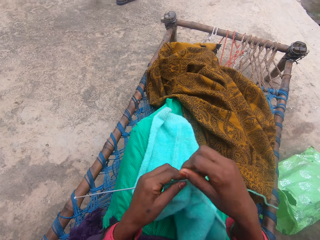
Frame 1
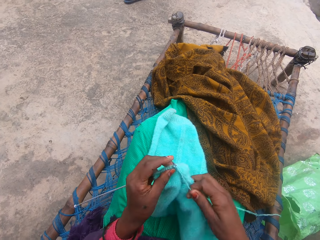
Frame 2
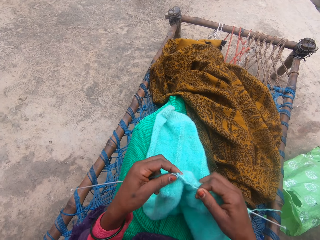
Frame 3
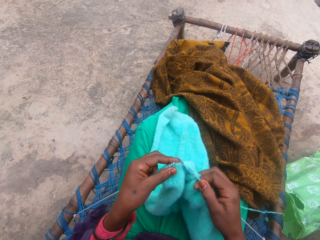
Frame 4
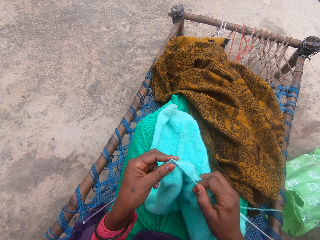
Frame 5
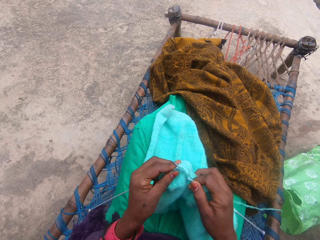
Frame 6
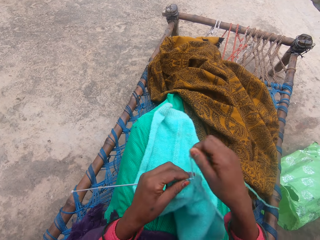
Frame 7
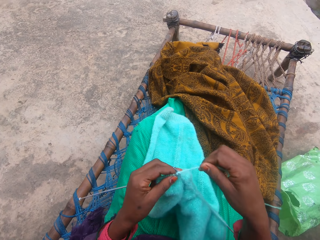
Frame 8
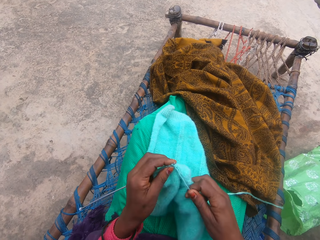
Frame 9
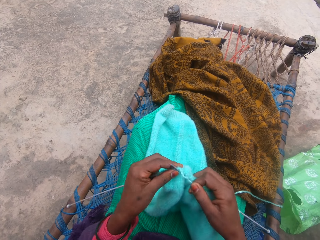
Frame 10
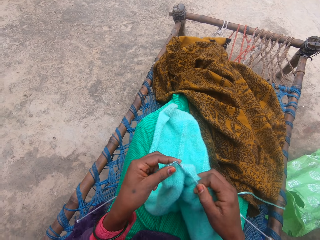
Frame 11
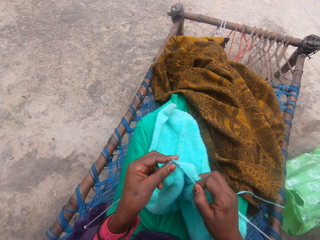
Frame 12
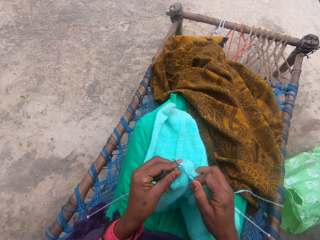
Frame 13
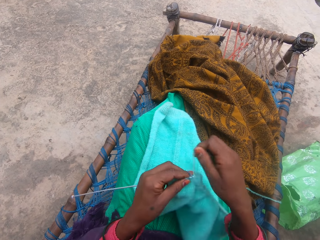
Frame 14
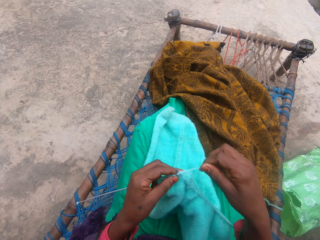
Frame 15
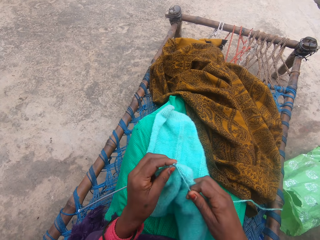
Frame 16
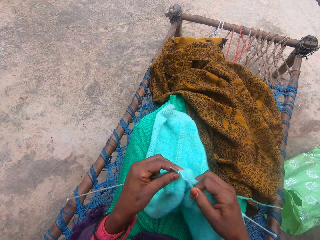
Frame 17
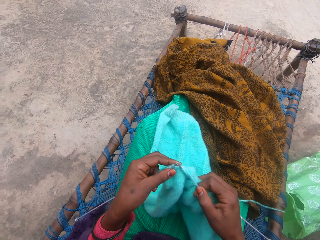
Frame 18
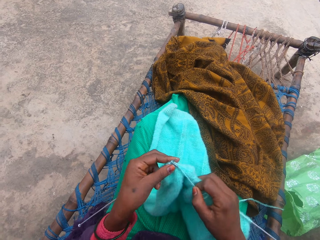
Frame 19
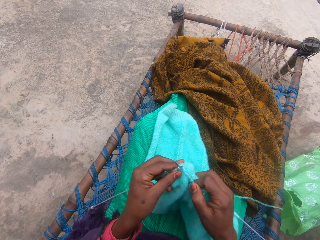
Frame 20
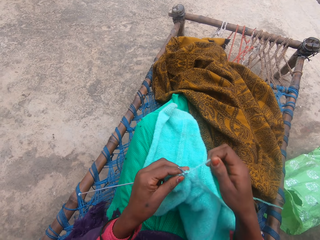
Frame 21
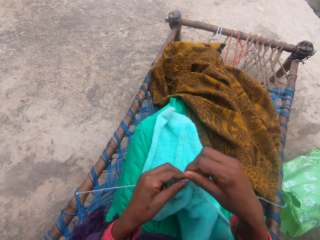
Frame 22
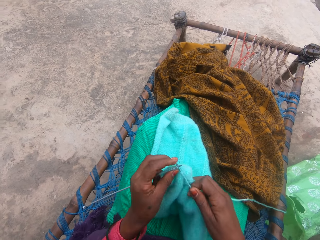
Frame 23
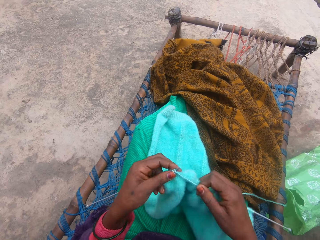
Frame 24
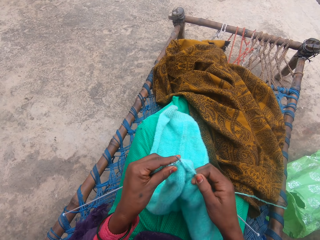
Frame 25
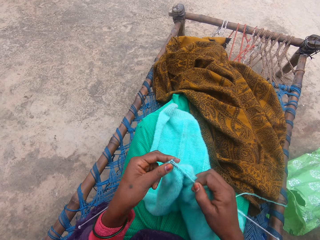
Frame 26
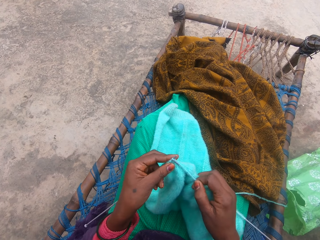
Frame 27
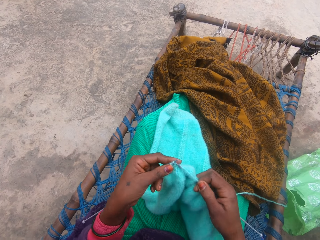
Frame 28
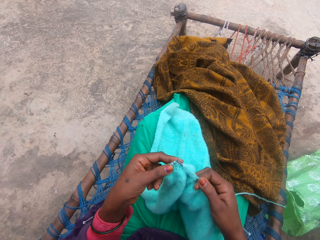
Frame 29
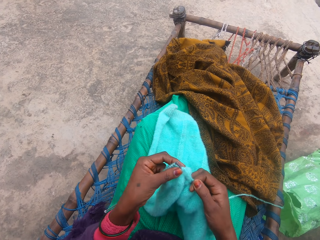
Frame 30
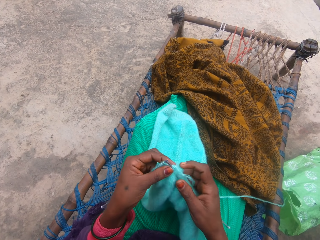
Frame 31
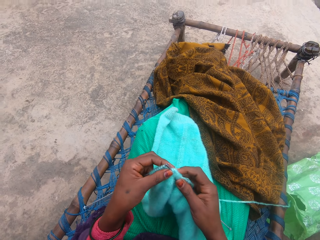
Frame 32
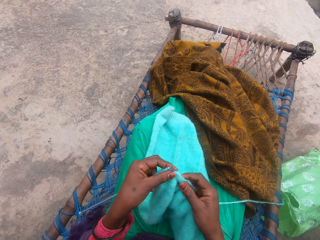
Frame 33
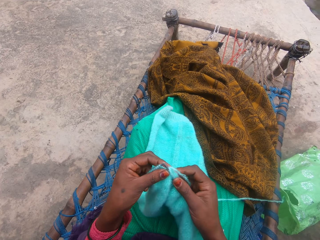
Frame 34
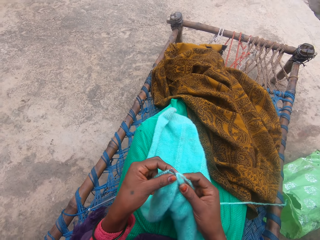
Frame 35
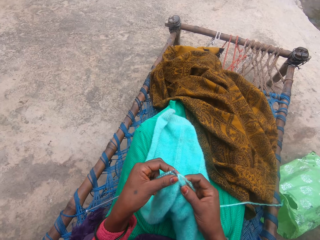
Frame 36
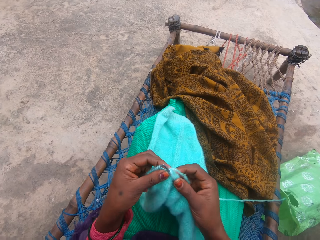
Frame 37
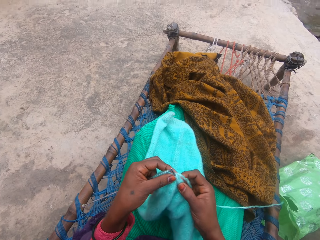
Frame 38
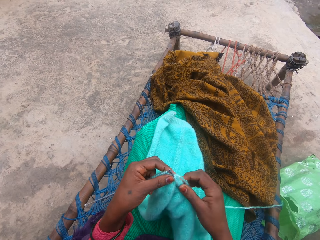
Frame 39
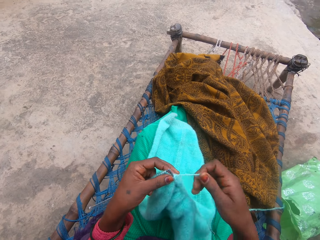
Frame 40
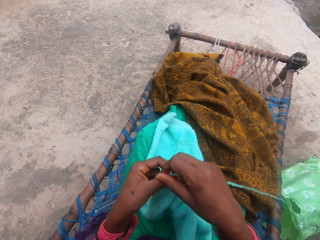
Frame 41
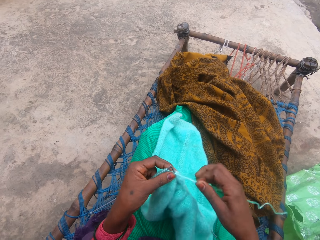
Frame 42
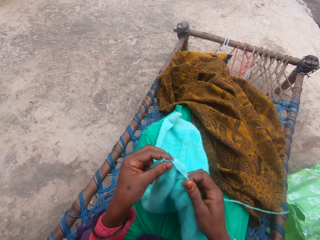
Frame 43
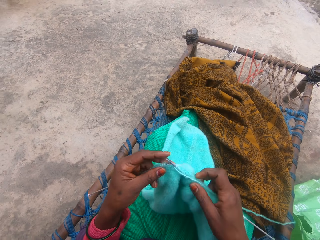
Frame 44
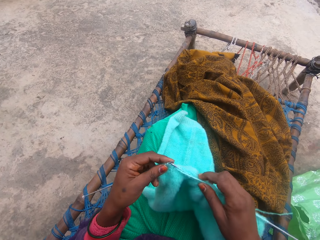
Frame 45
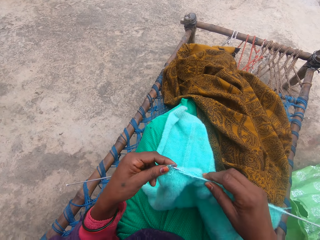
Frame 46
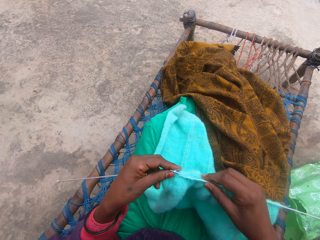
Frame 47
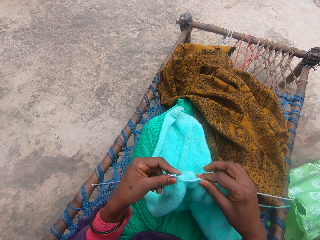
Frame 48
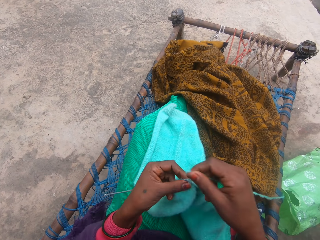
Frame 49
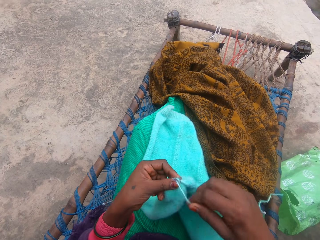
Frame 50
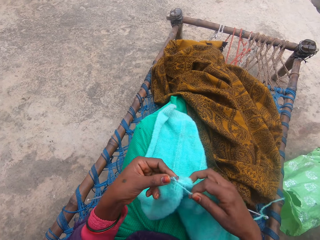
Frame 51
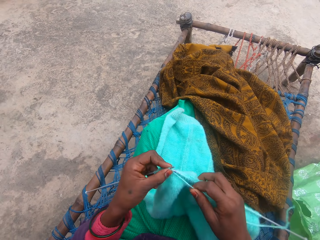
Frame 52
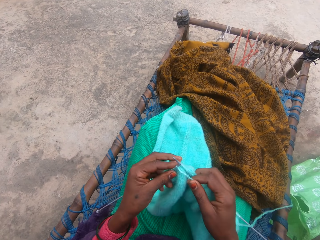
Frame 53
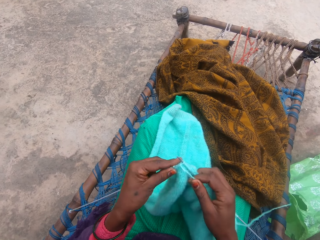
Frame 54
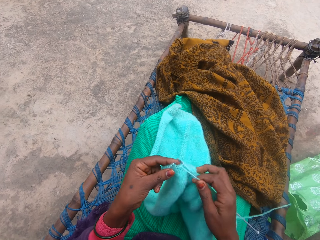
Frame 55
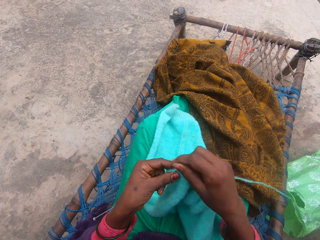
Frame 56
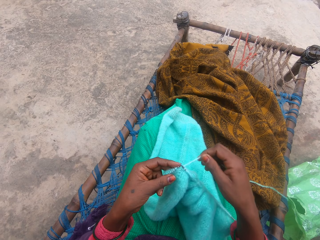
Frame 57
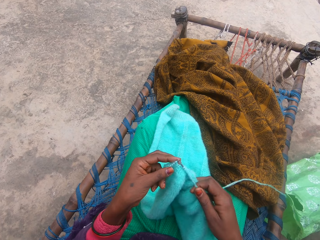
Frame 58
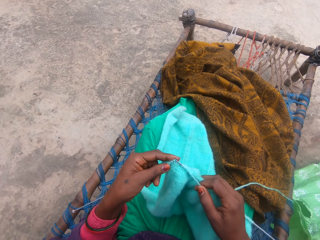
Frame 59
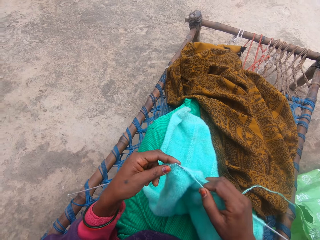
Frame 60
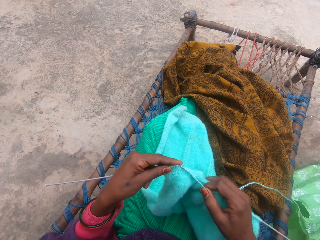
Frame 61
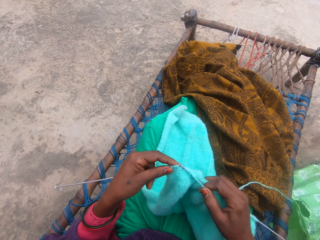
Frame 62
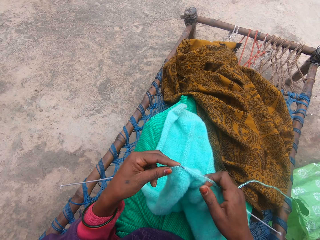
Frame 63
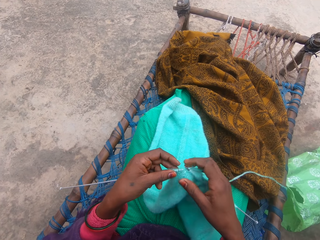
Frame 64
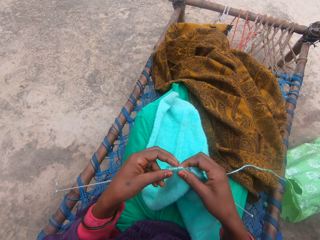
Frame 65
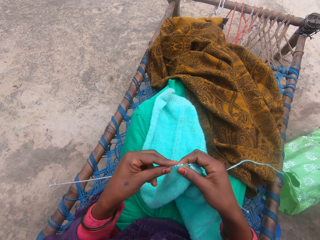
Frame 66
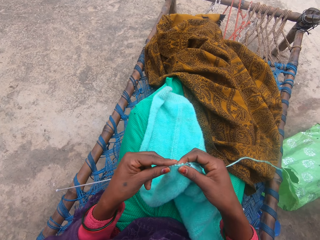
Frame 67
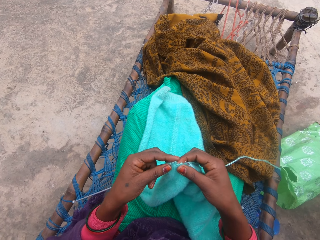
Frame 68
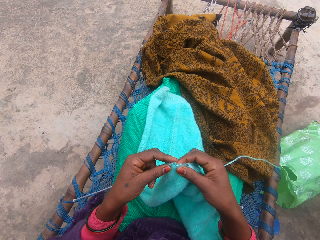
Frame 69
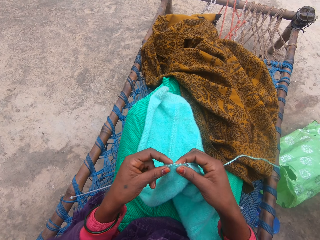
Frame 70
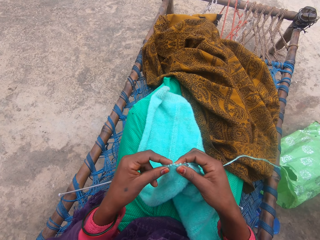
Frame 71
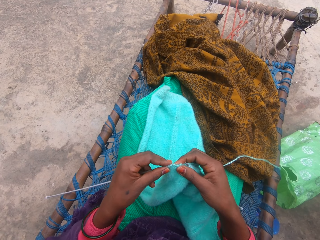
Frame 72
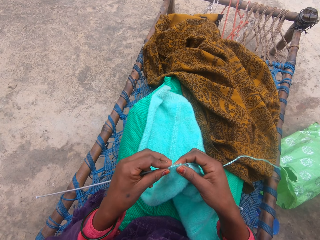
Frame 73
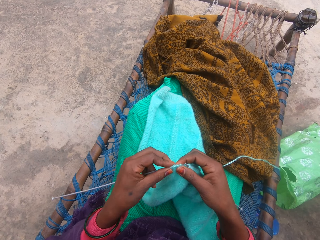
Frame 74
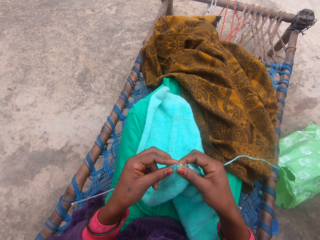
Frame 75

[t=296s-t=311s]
A man walks in front of the camera wearer. The camera wearer knits the yarn with the needle in her hand. She loops the yarn on the knitting needle. She knits the fabric with the knitting needle. She rolls the yarn around the needle. She knits the fabric with the knitting needle. She loops the yarn on the knitting needle. She knits the yarn with the needle in her hand. She rolls the yarn around the needle. She knits the yarn with the needle in her hand. She holds the fabric. She loops the yarn on the knitting needle. She knits the fabric with the knitting needle. She rolls the yarn around the needle. She knits the yarn with the needle in her hand. She loops the yarn on the knitting needle. She holds the fabric.

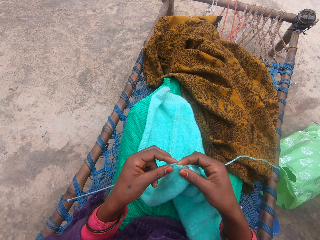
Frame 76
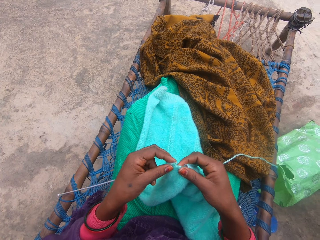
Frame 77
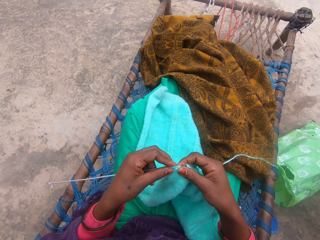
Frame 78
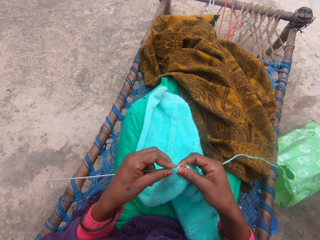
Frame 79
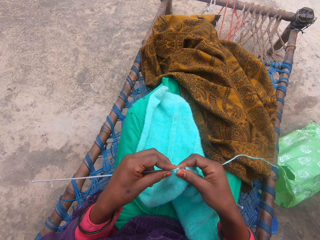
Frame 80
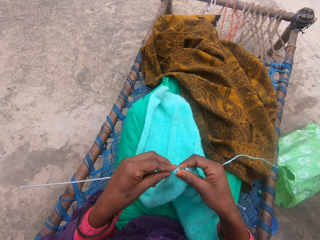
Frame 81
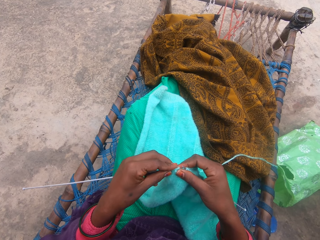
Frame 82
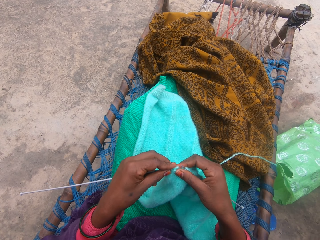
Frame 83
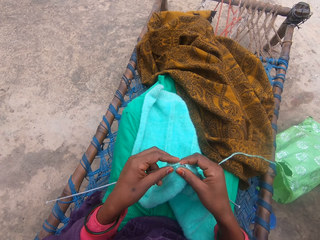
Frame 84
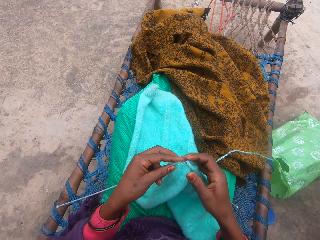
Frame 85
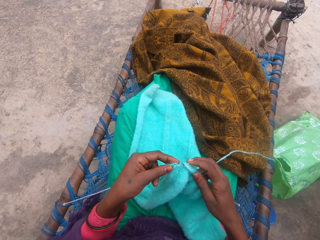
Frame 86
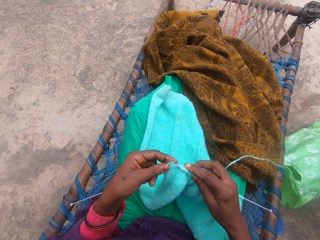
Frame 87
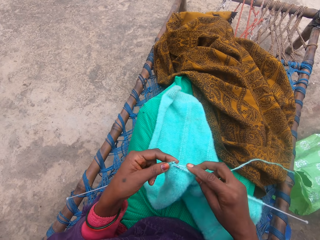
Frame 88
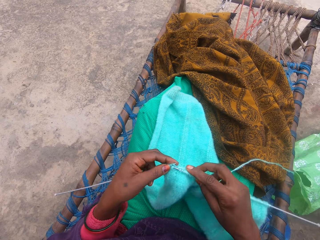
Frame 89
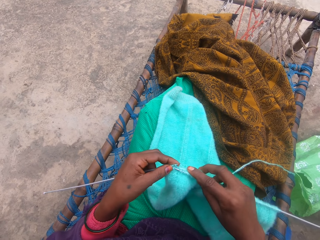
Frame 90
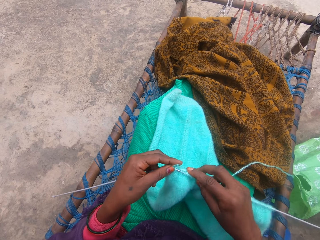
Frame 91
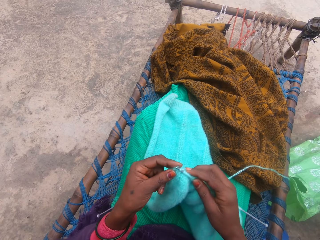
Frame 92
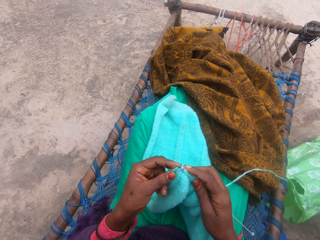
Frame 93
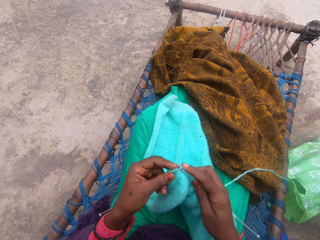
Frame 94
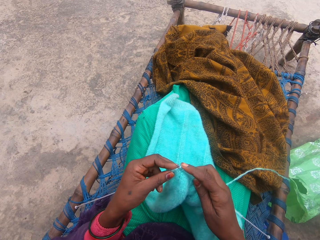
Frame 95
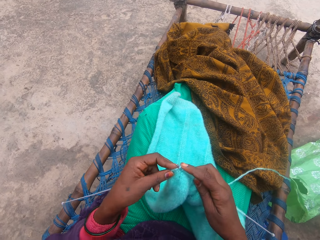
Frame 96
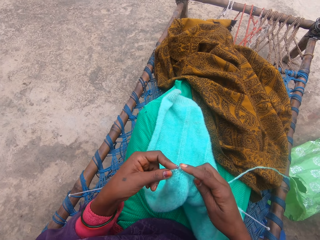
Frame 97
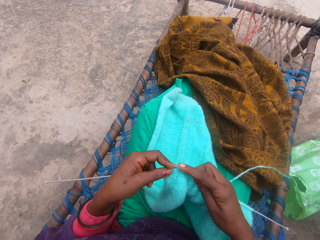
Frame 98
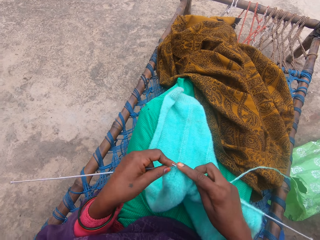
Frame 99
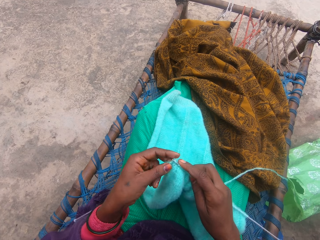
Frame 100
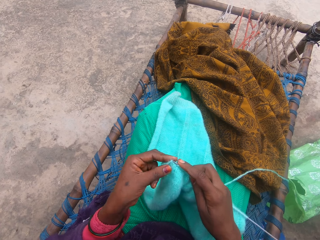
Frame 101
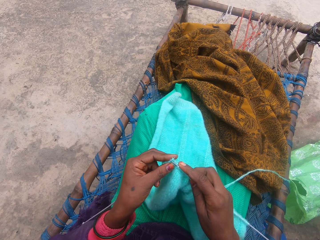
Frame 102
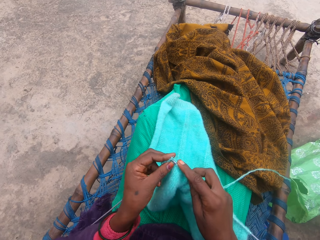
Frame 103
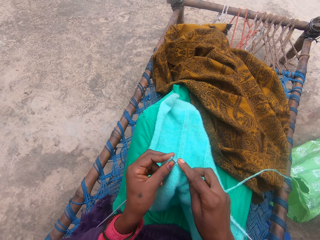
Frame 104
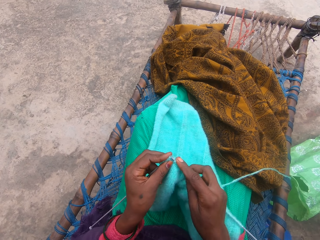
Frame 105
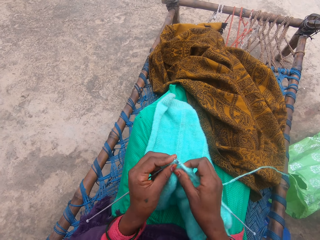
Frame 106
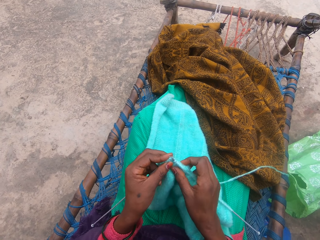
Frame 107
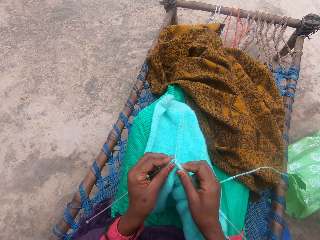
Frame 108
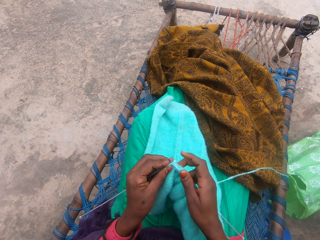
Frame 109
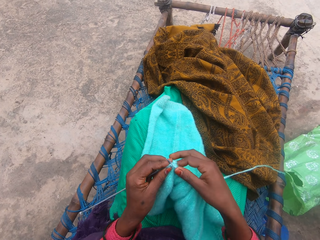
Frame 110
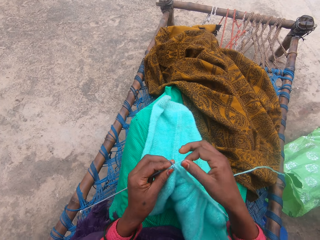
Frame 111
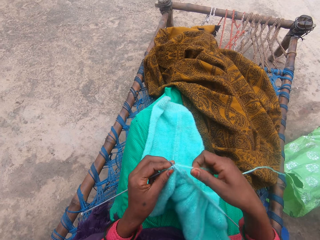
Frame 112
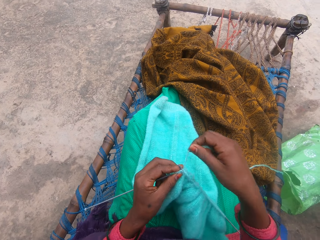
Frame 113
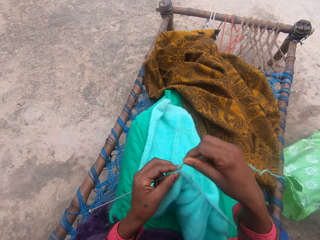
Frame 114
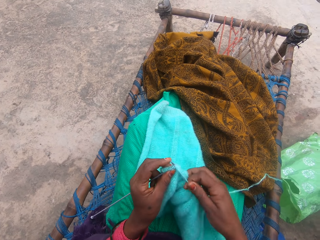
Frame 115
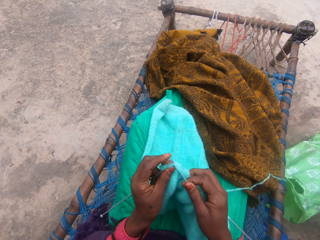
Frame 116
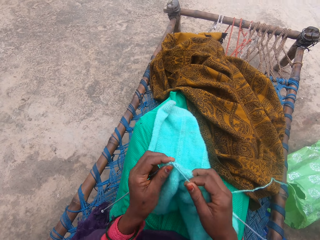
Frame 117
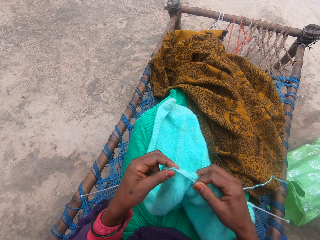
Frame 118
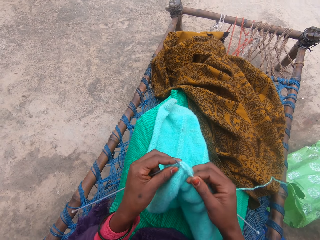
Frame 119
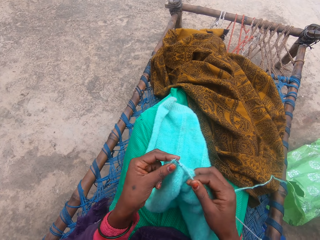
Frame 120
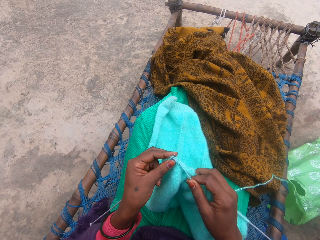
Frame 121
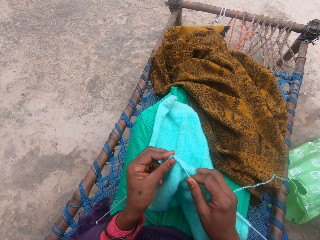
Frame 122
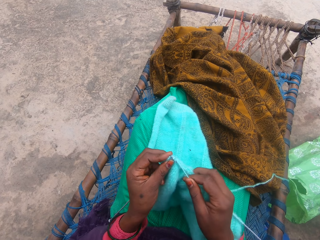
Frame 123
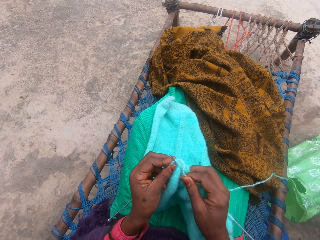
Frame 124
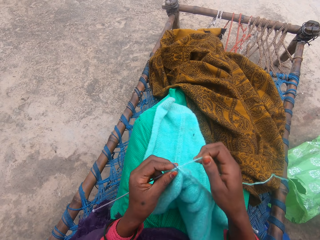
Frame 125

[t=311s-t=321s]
The camera wearer knits a fabric with the knitting needle. She holds a yarn with her right hand. She rolls the yarn around the needle. She knits the yarn with the needle in her hand.
